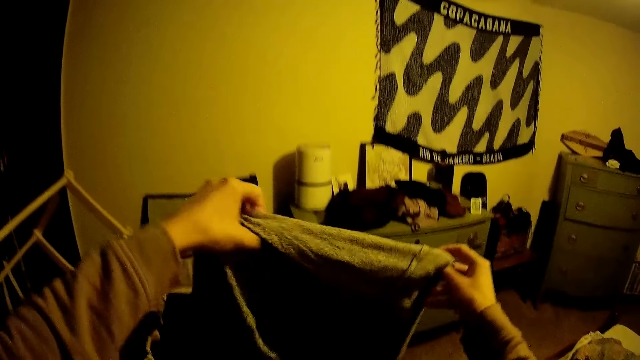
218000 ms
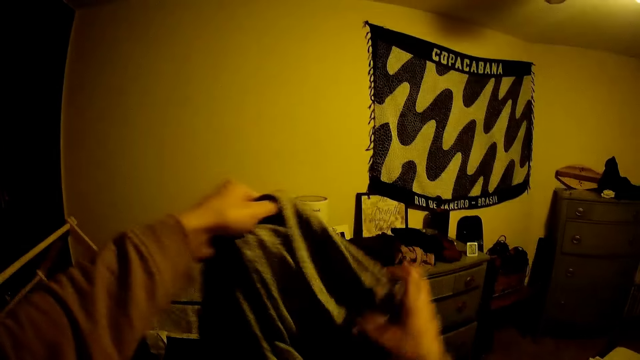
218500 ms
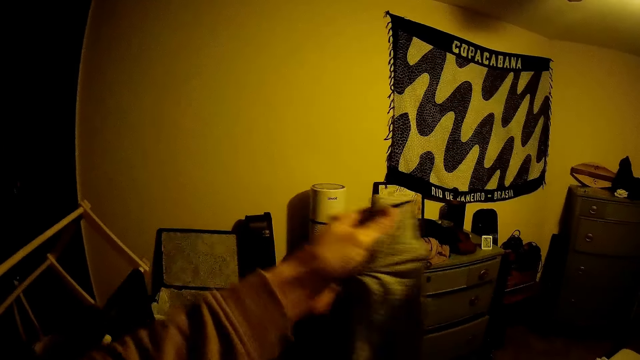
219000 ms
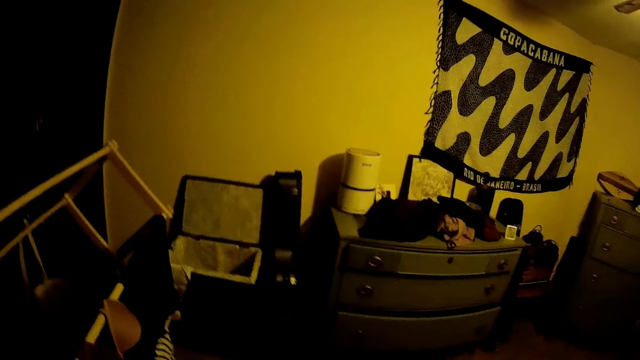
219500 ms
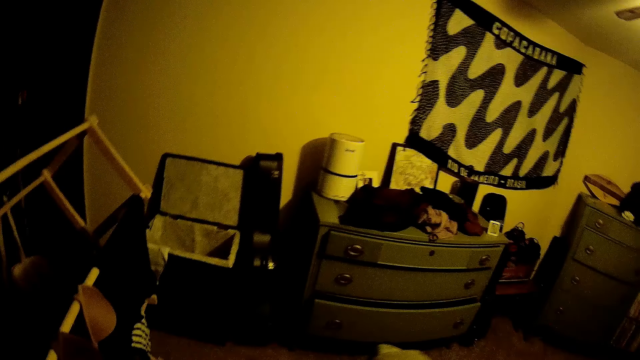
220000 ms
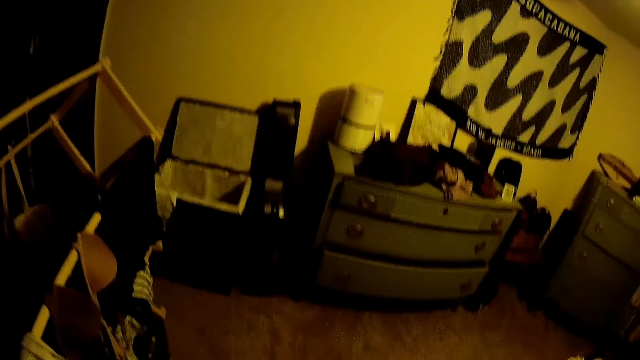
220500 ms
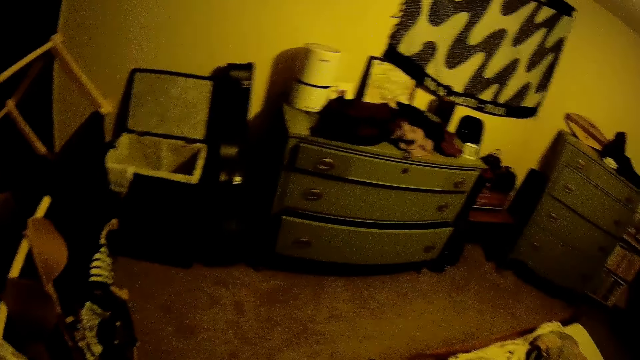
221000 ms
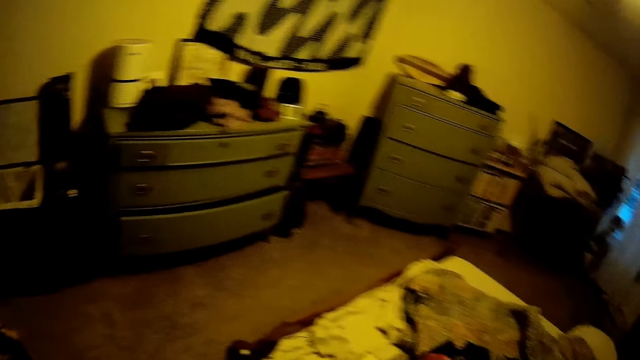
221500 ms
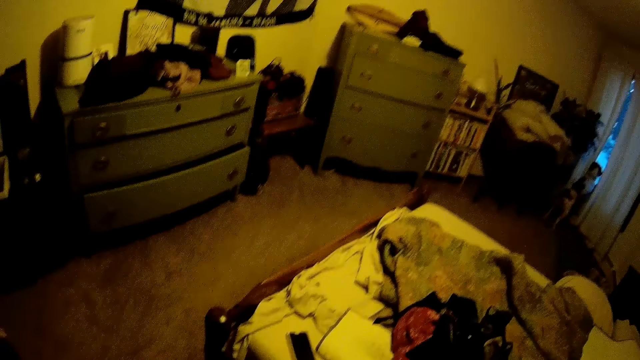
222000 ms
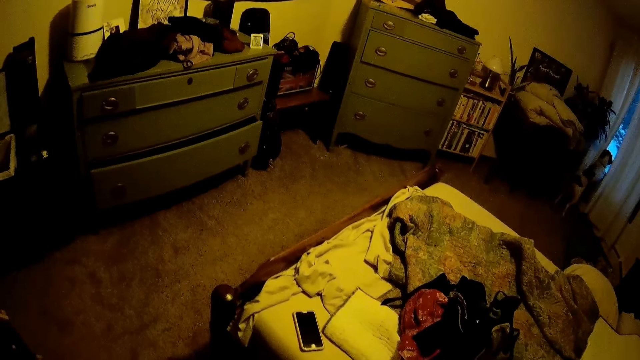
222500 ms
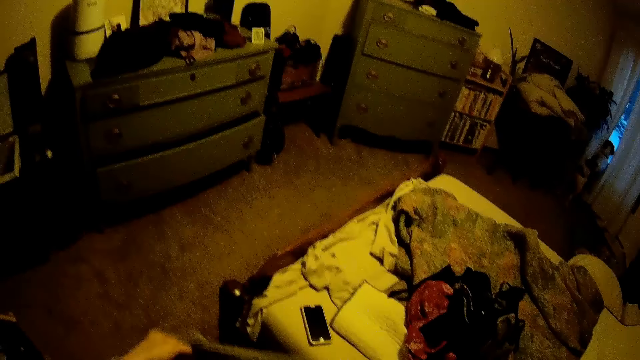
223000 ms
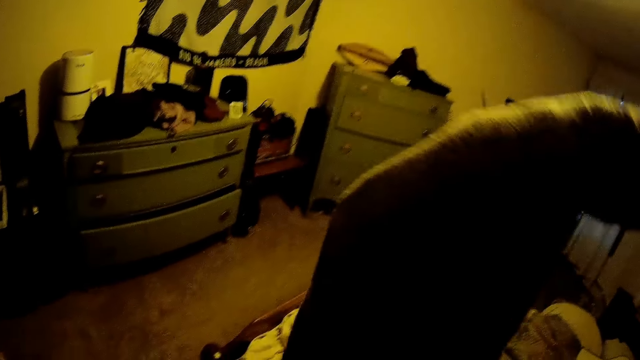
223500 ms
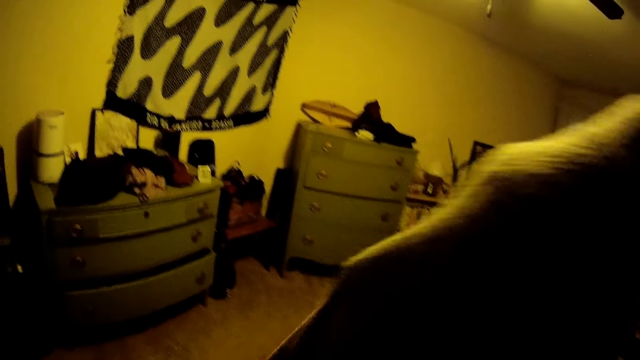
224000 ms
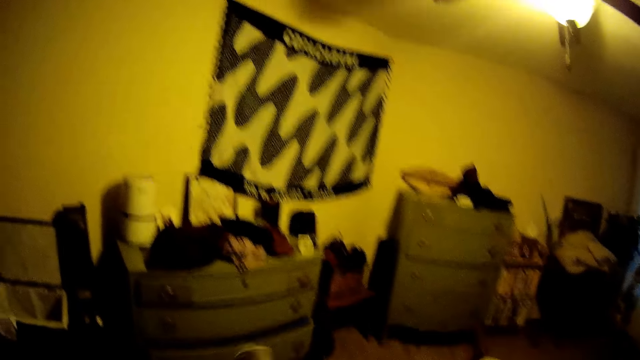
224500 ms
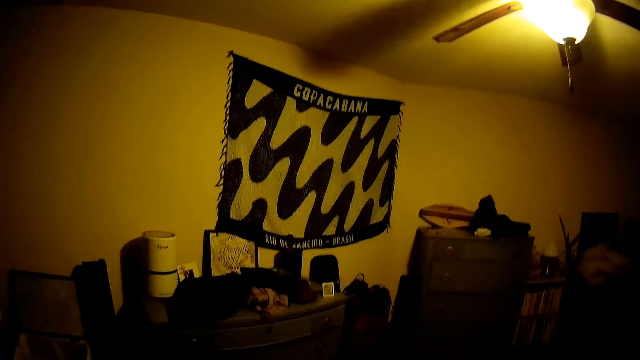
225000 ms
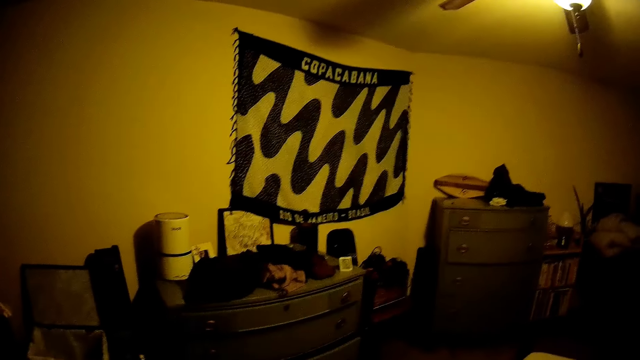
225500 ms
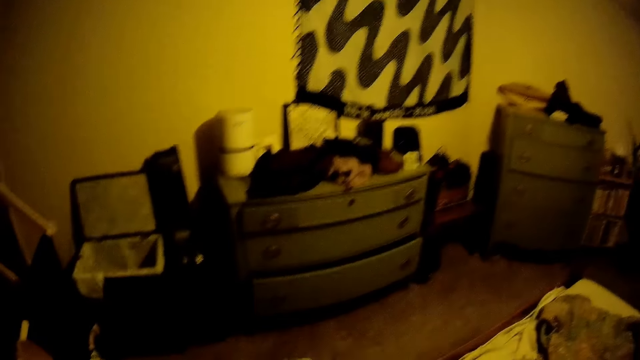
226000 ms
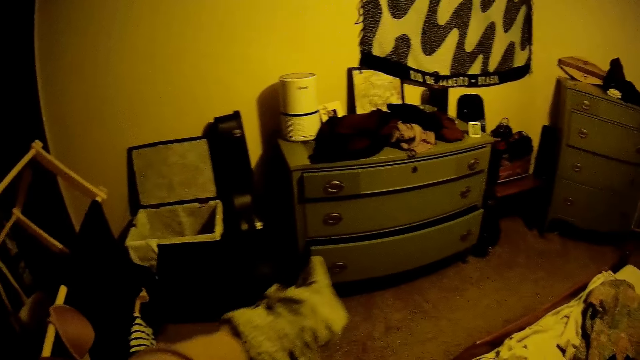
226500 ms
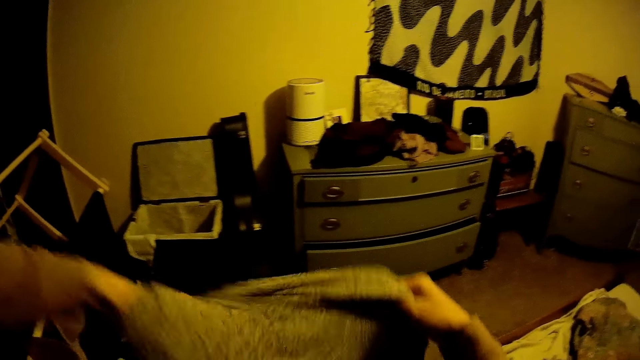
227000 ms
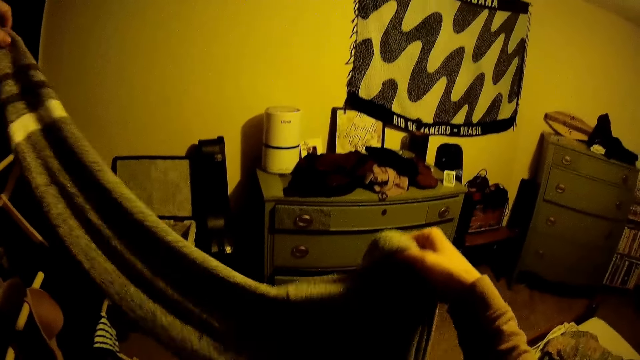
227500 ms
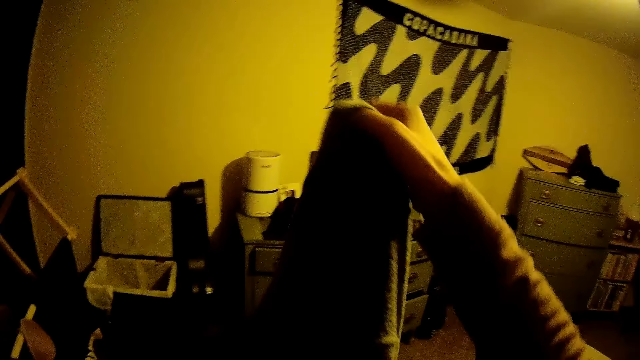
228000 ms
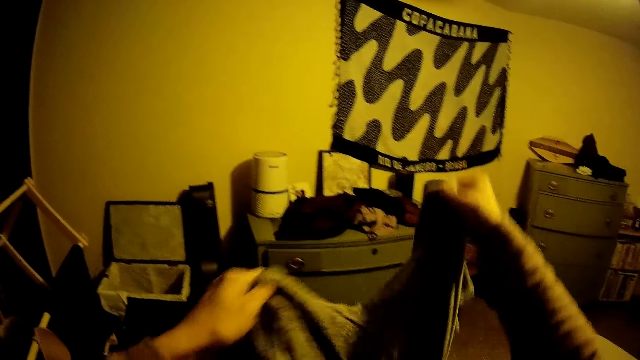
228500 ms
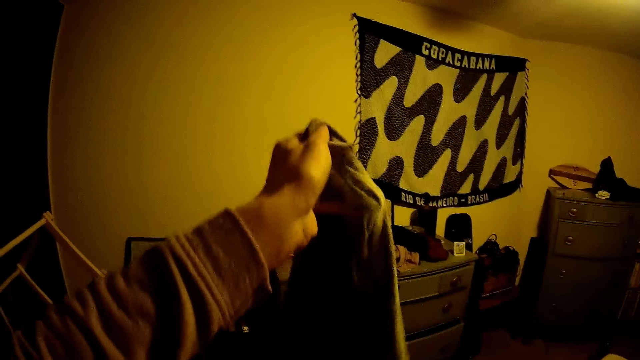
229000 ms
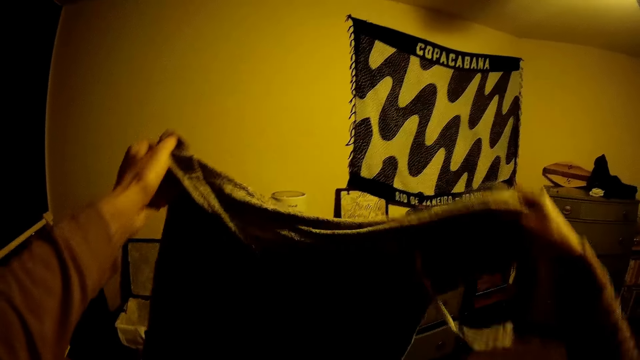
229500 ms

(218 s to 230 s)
The camera wearer holds a cloth in both hands. They turn the cloth in both hands.

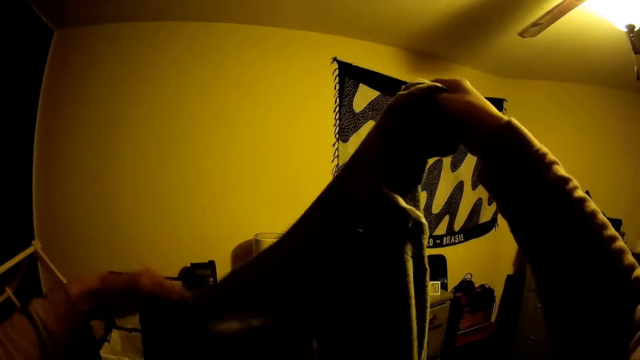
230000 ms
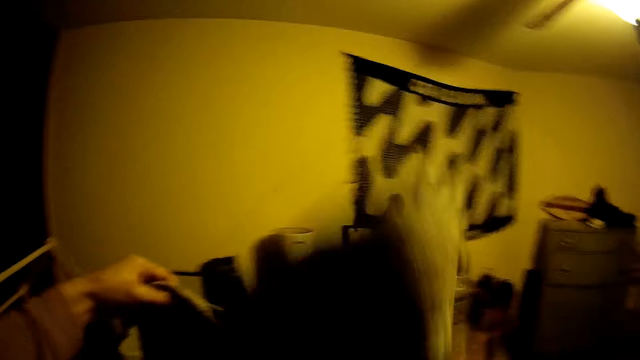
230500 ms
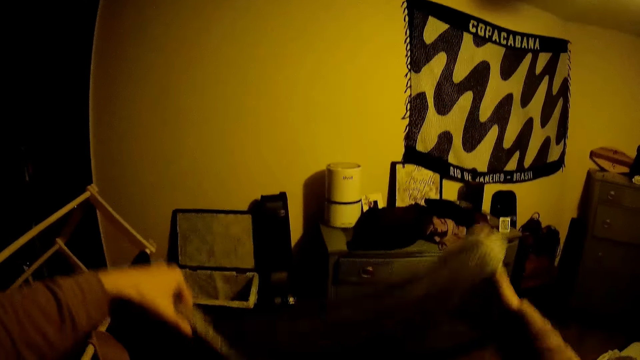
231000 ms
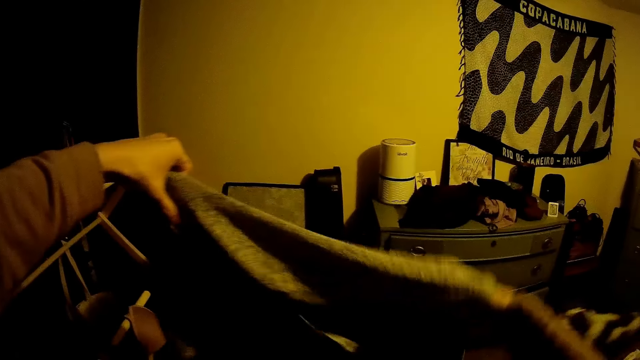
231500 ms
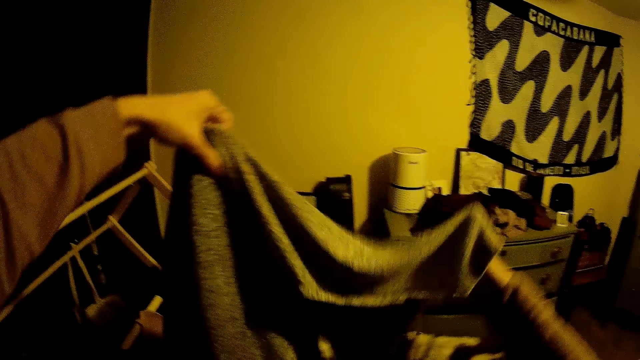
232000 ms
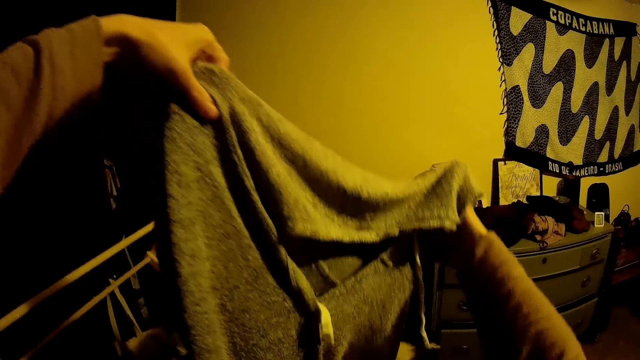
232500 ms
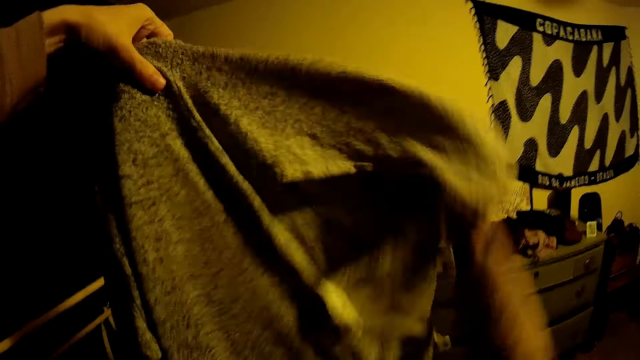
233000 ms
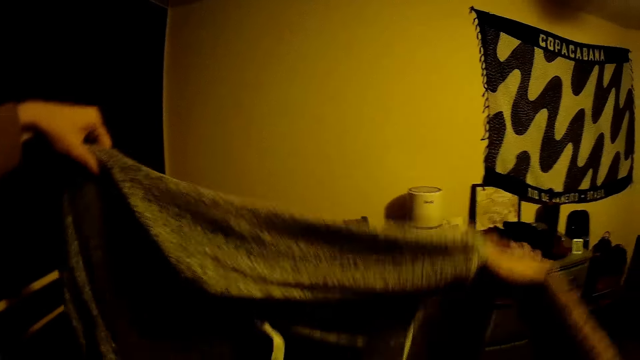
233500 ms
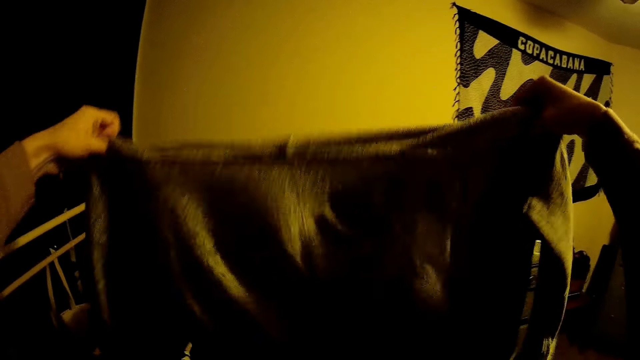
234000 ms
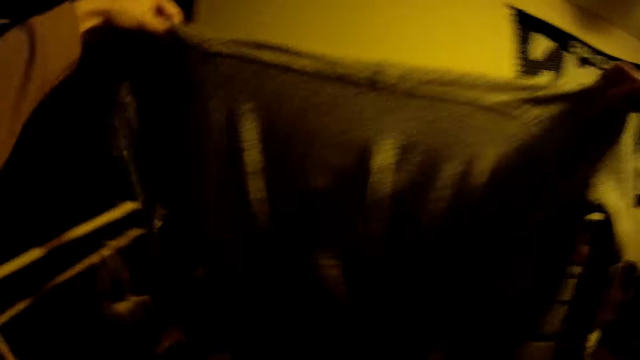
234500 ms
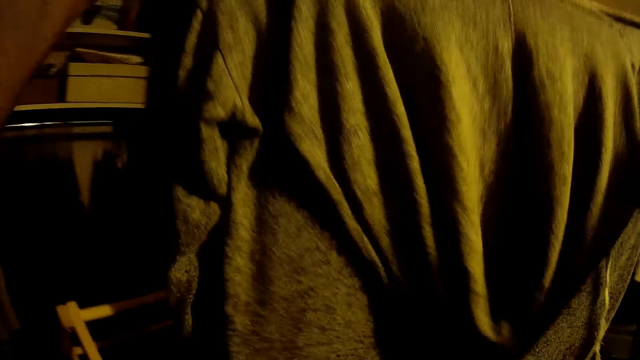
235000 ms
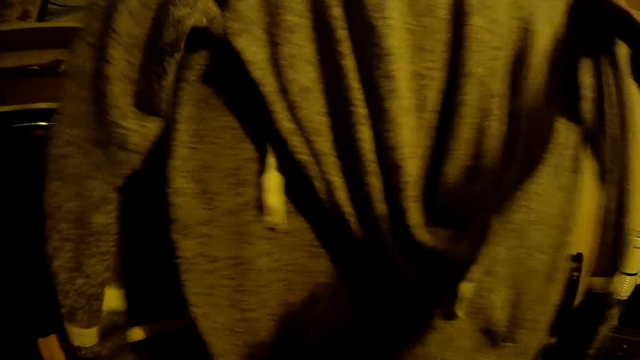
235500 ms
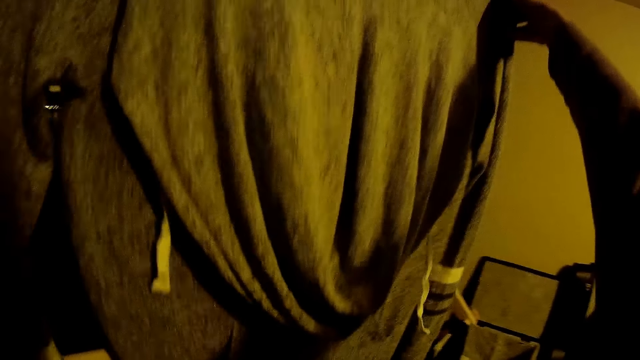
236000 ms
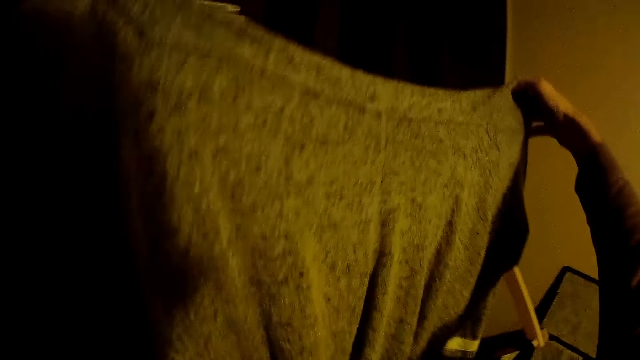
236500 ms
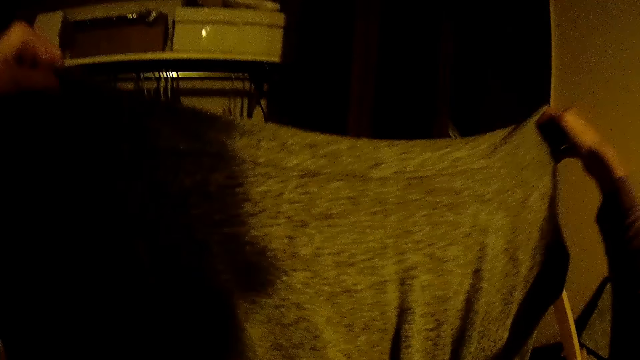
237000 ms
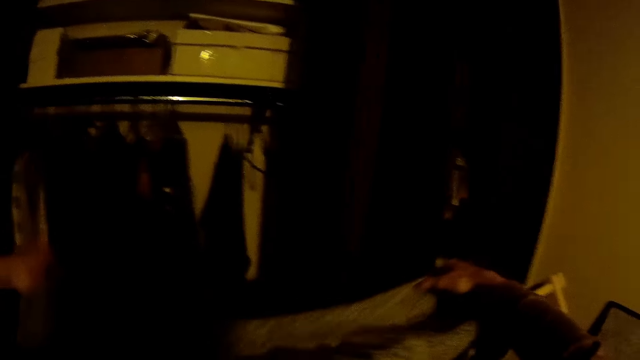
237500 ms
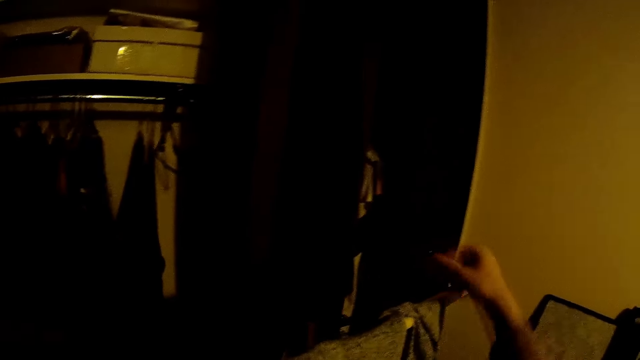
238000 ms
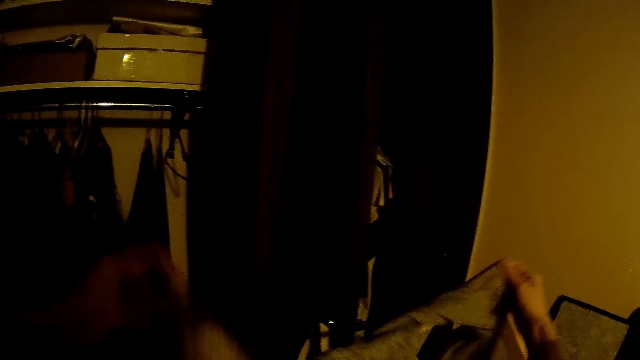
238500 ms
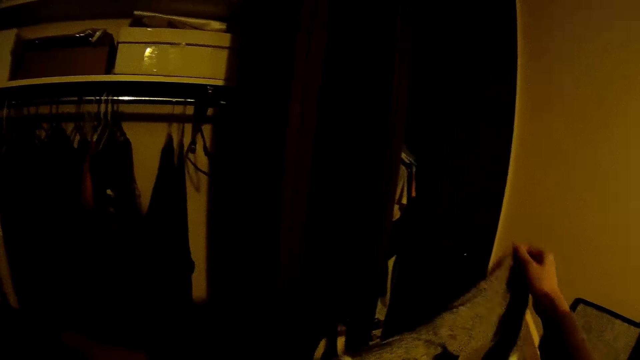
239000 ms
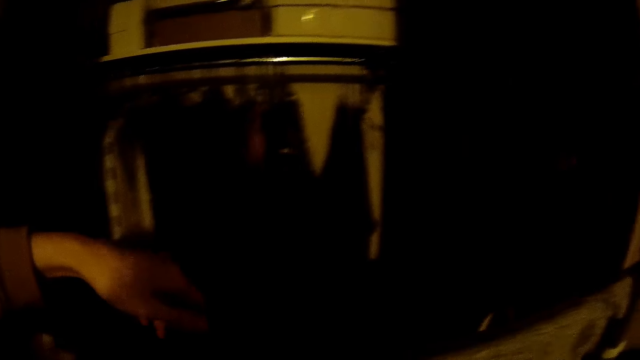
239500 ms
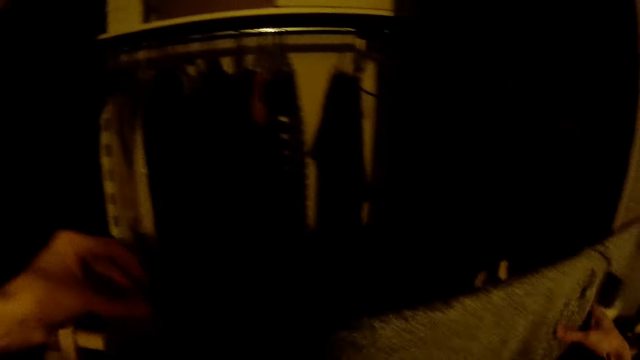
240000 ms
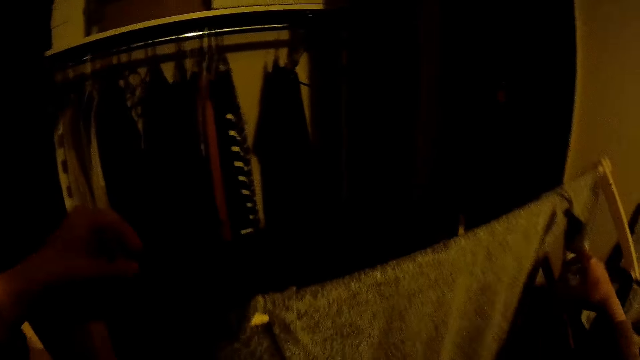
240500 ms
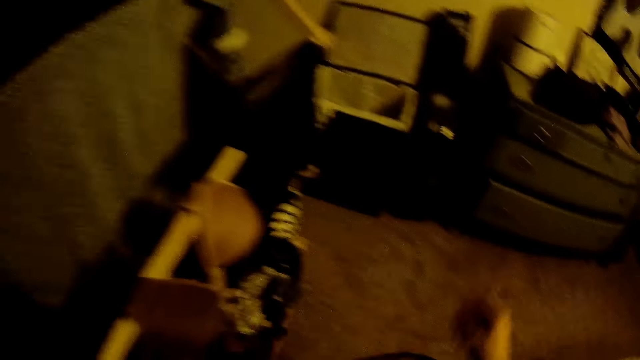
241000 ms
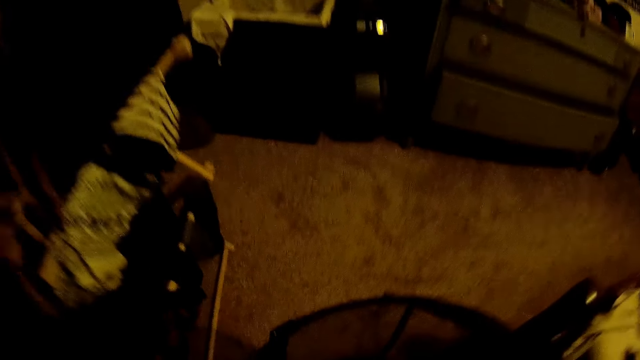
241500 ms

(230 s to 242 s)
The camera wearer hangs the cloth on the cloth dryer with both hands. They adjust the cloth on the cloth dryer with both hands.
